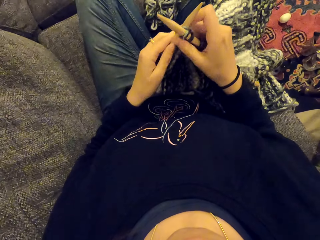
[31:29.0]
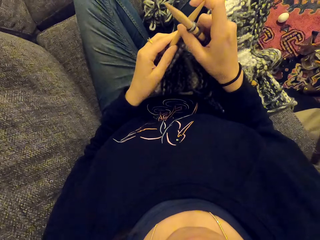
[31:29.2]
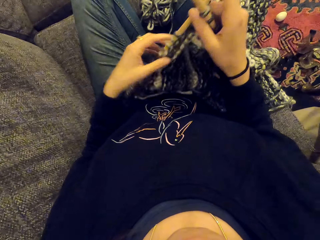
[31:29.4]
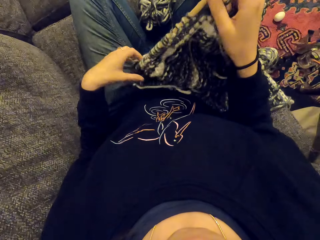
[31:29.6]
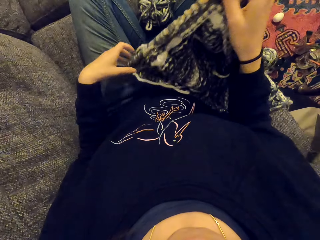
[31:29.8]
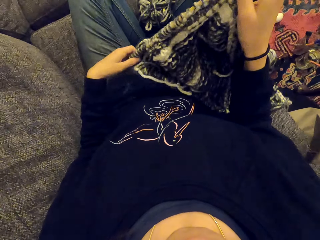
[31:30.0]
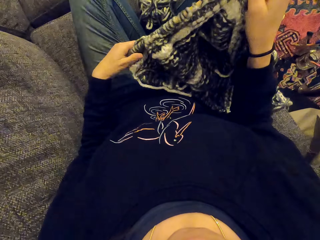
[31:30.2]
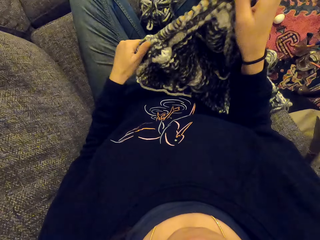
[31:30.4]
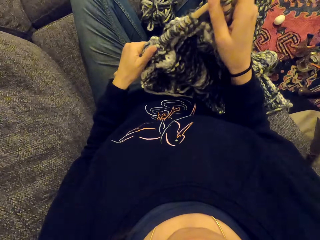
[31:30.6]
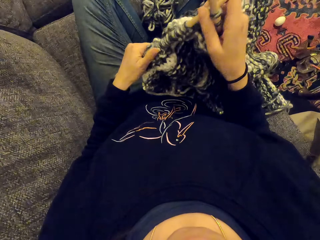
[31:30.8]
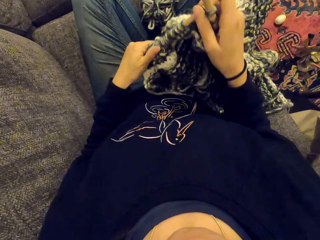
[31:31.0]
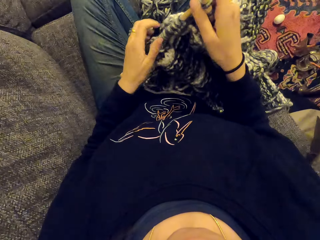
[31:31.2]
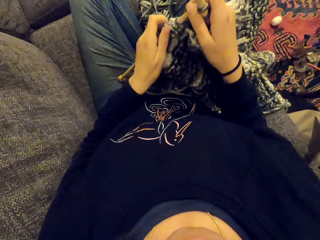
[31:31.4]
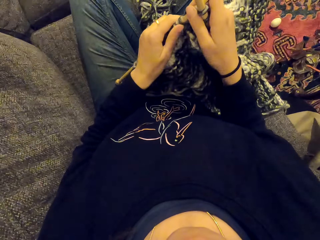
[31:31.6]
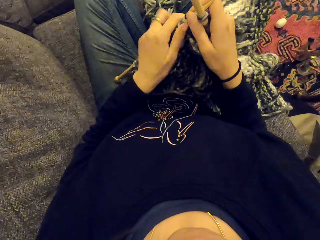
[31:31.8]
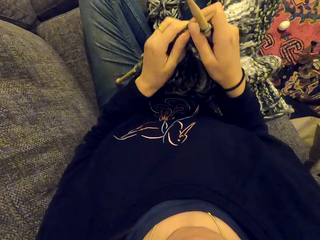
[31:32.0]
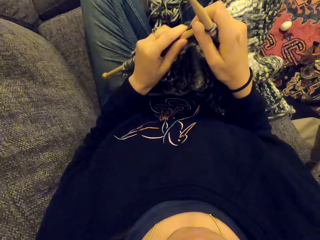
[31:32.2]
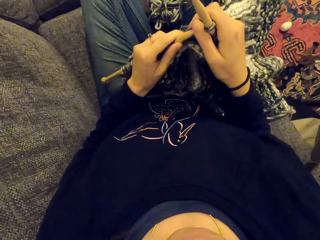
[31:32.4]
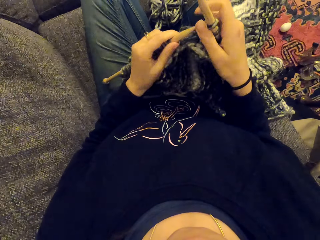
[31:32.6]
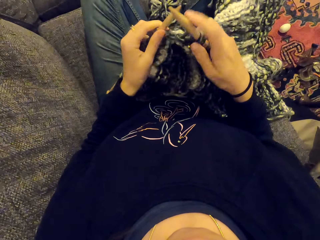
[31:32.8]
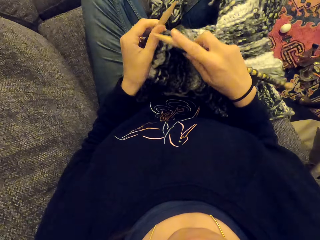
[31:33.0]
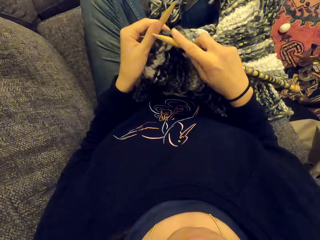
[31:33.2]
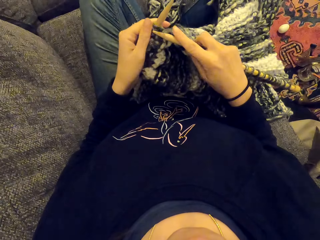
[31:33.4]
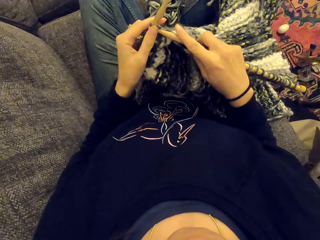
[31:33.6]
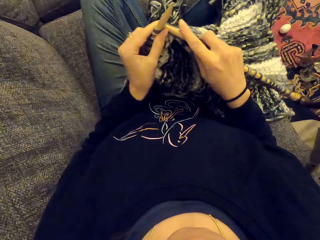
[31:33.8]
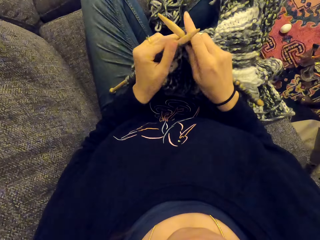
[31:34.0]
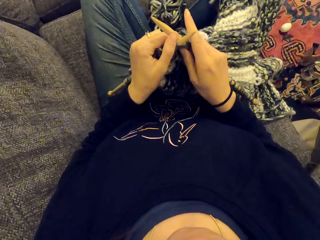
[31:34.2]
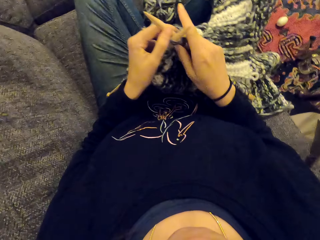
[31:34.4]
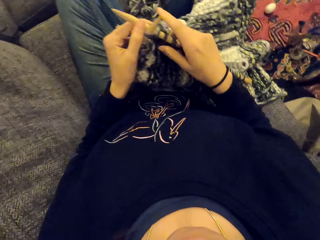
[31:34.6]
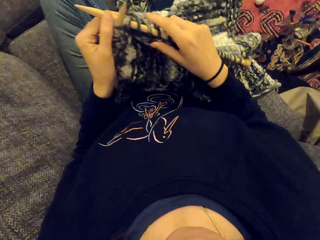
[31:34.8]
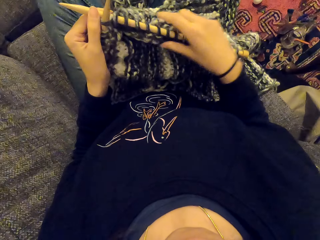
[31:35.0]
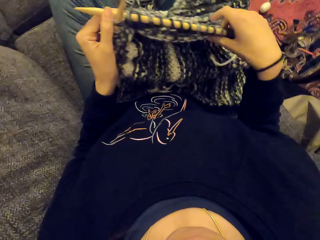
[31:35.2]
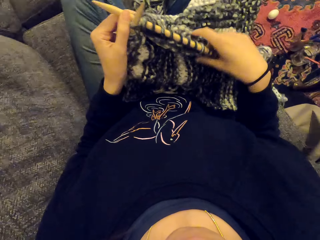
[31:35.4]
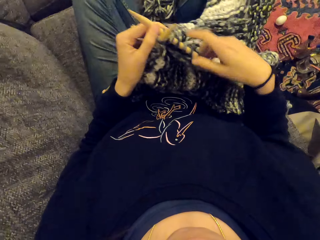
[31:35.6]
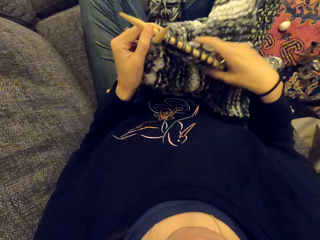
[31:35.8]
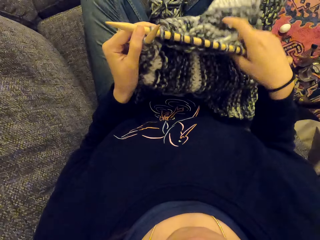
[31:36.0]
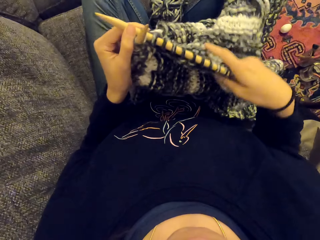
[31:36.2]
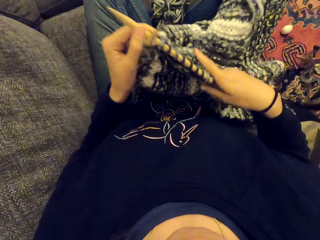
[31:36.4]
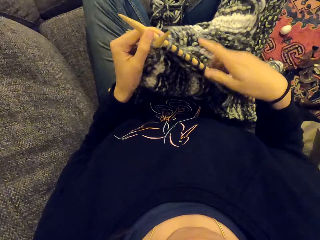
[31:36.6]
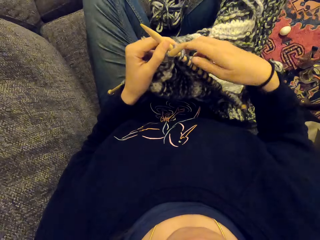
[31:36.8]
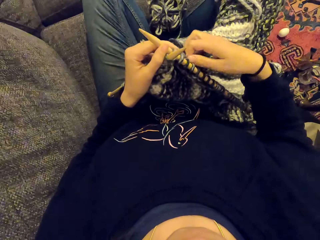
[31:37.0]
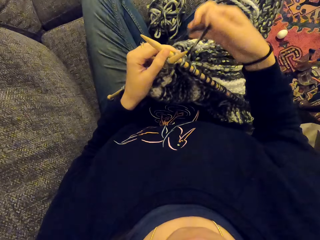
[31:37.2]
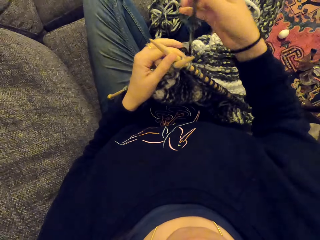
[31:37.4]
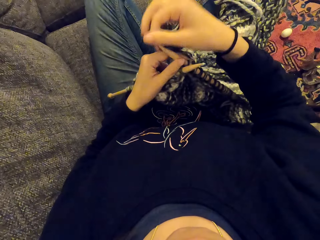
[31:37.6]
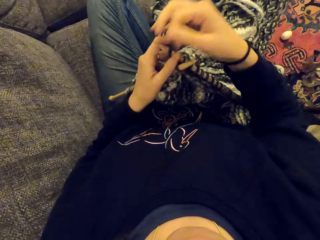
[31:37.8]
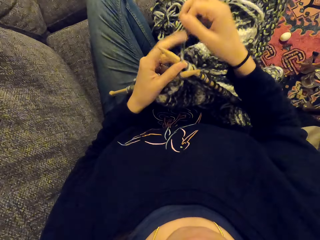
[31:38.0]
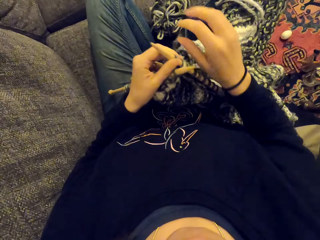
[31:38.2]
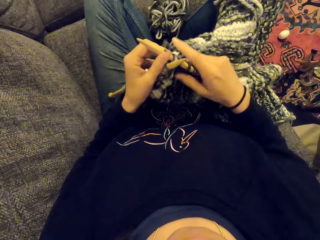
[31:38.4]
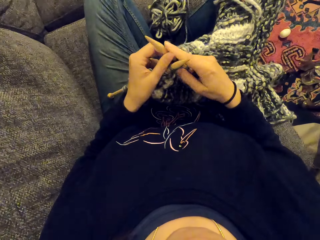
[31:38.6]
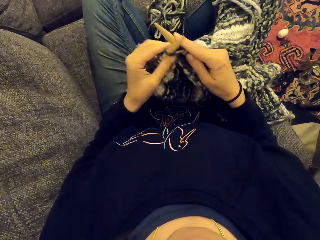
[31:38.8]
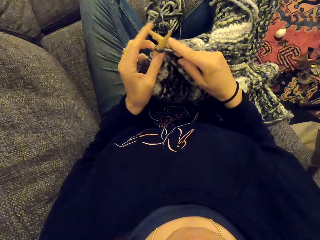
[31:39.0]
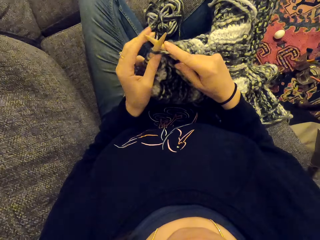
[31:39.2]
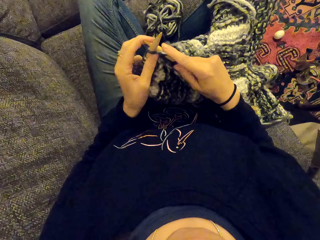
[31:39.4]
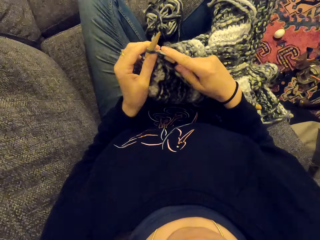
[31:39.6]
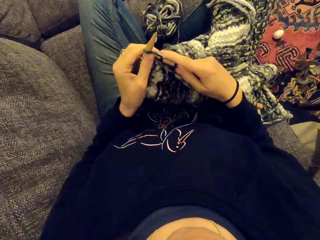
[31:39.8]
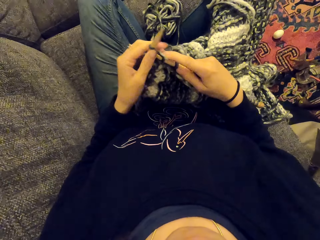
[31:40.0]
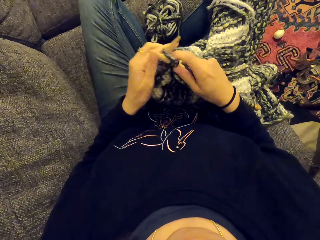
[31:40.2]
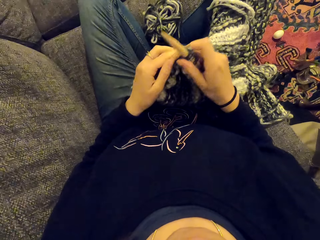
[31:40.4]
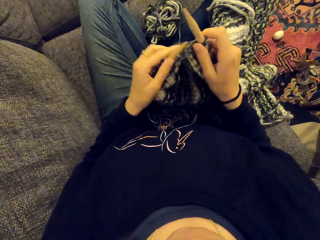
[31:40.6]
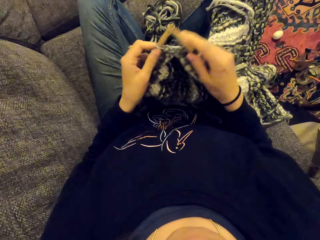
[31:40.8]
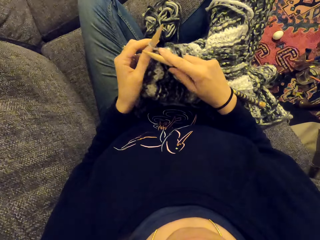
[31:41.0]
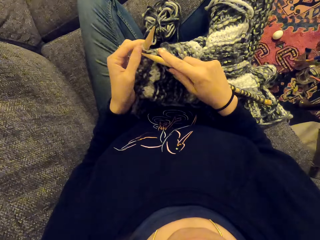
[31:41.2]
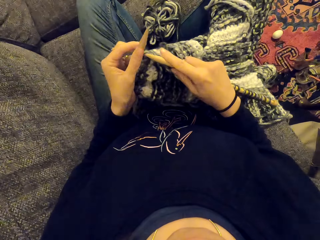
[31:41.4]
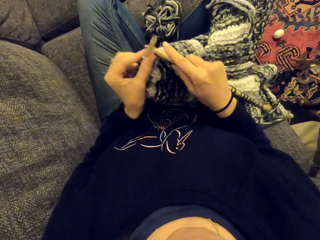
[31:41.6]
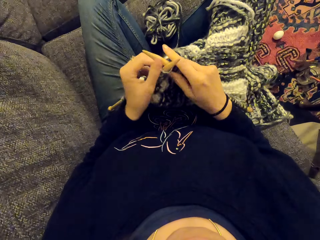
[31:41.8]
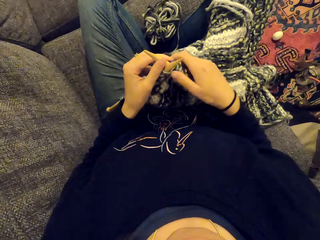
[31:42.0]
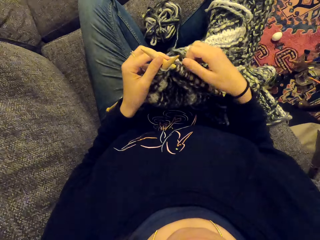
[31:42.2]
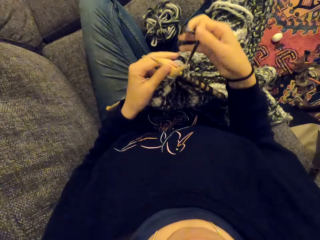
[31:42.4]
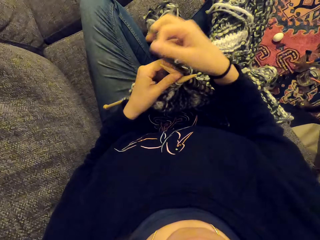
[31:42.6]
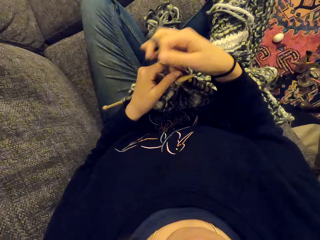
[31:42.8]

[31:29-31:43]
The camera wearer holds the fabric. They push the piece of cloth. They sew the piece of cloth. They knit the fabric. They hold the fabric. They knit the fabric.

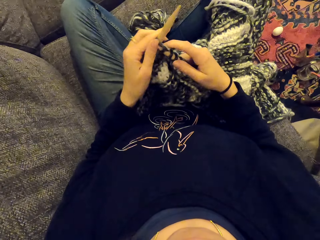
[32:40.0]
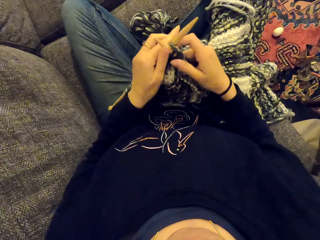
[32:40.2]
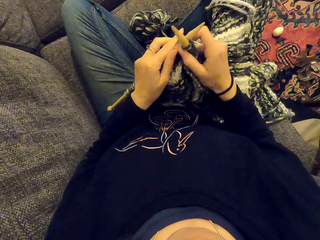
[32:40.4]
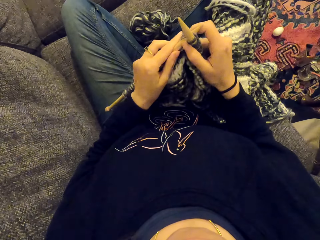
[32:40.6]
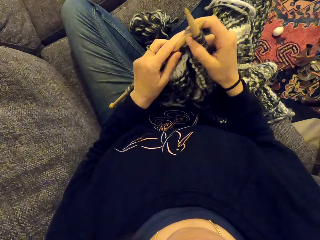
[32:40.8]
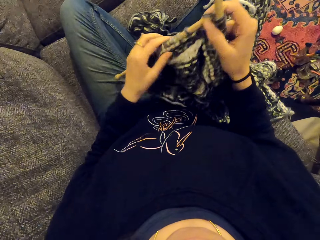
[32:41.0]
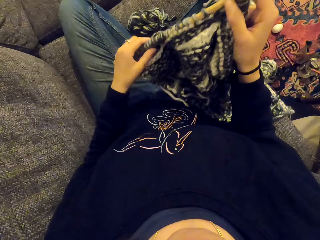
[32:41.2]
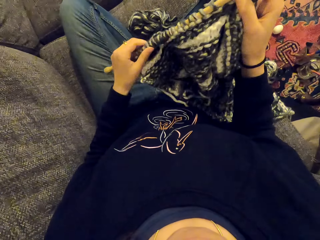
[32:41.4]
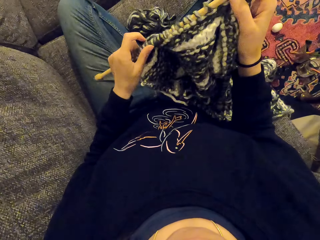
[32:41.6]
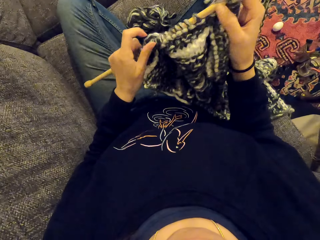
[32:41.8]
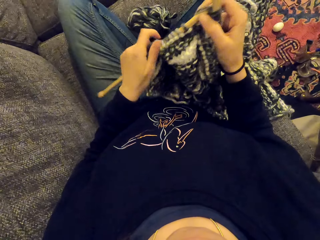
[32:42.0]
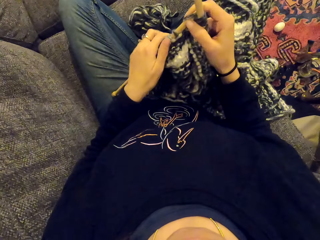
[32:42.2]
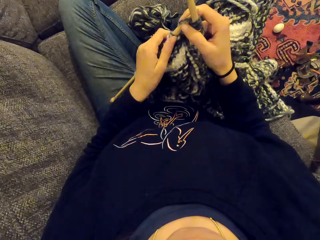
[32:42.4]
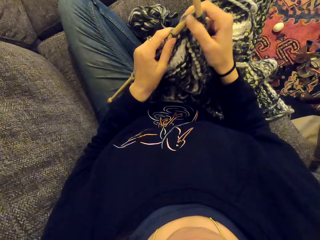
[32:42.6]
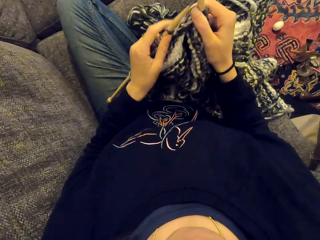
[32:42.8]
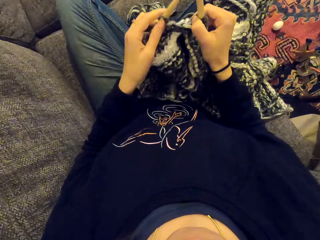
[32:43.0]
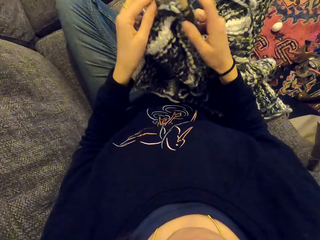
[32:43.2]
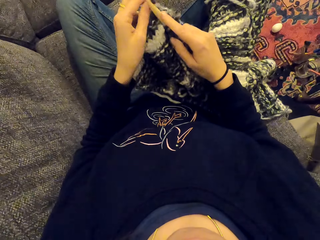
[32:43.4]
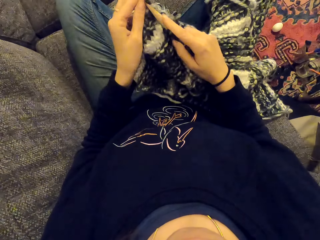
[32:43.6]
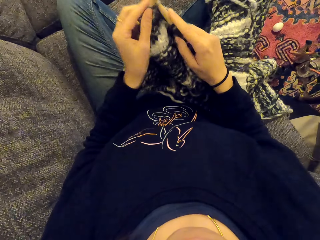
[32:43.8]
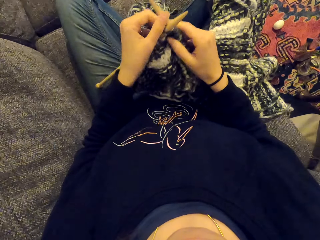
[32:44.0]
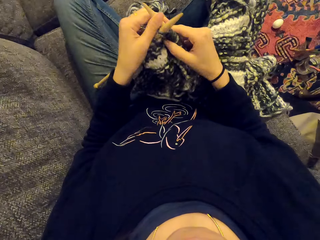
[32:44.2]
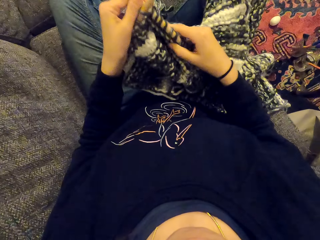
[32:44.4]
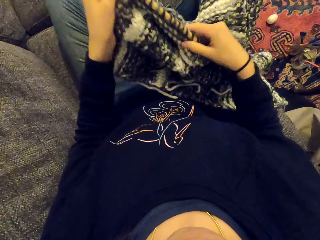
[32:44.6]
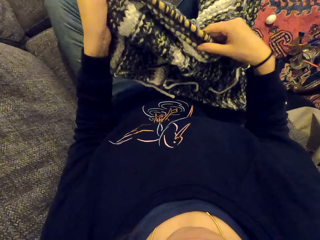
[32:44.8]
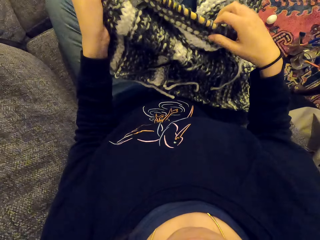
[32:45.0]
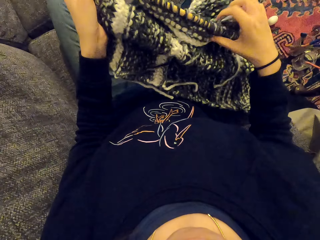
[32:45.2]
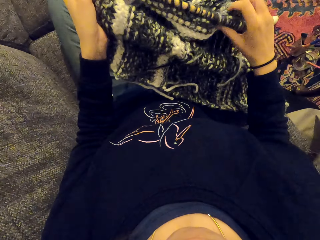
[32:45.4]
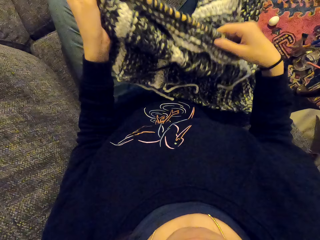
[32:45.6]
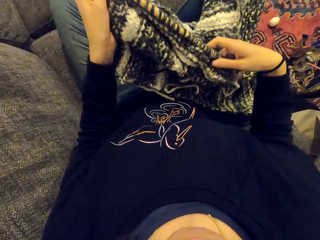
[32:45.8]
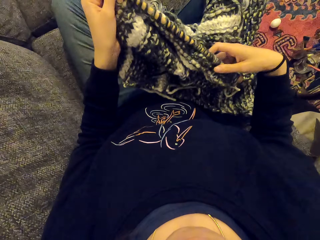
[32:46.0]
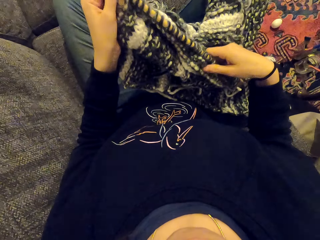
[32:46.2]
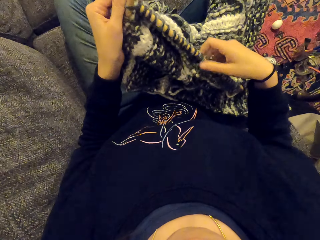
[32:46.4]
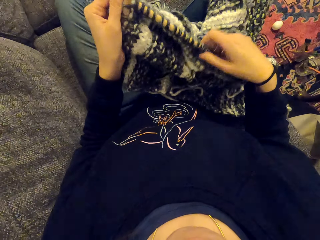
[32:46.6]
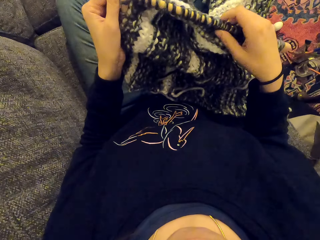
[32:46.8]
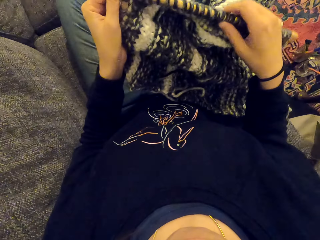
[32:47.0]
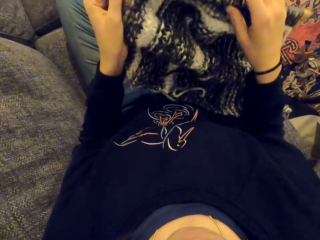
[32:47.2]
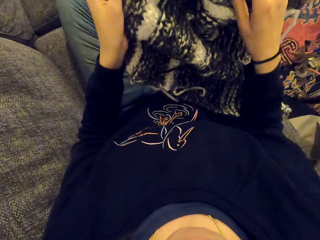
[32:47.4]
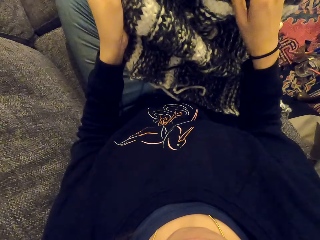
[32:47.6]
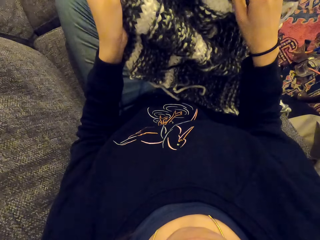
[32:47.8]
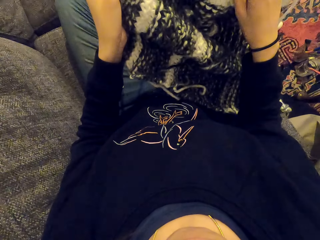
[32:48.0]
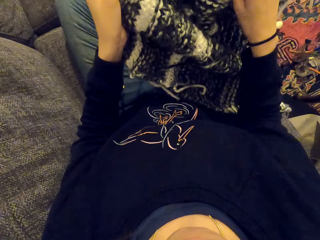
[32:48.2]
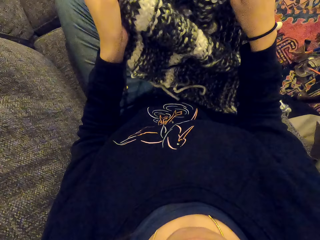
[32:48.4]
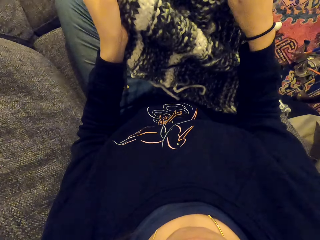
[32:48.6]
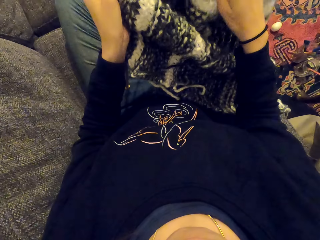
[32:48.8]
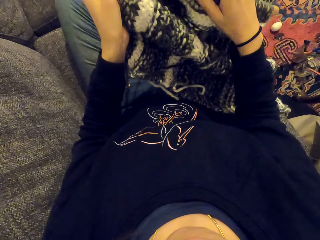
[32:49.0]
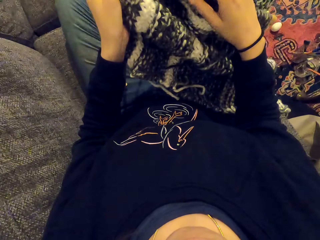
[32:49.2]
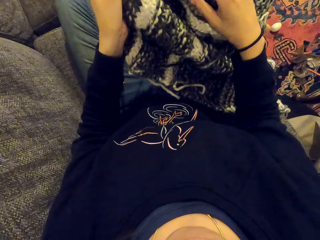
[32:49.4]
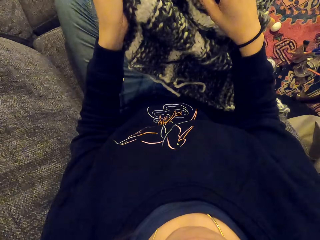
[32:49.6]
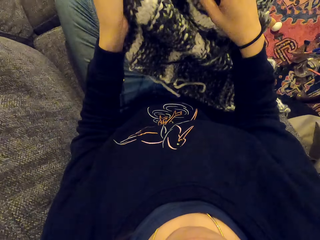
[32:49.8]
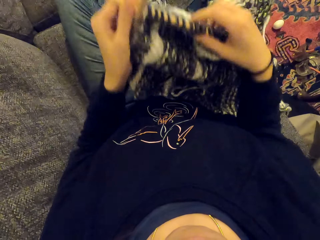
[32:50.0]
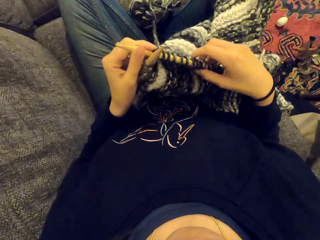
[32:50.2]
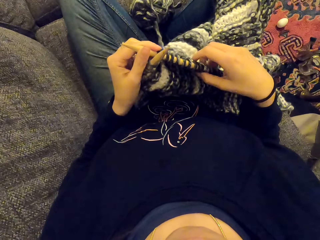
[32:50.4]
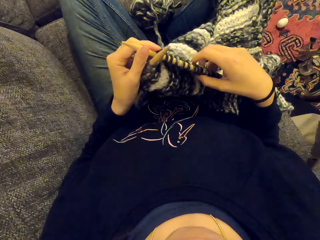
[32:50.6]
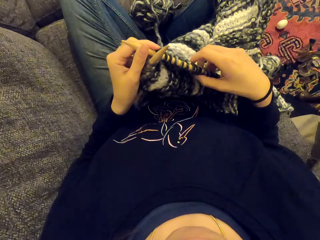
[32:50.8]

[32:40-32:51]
The camera wearer holds the fabric. They knit the fabric. They hold the fabric. They look at the piece of cloth.
